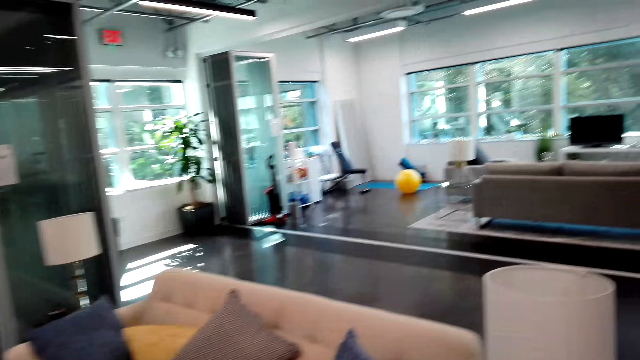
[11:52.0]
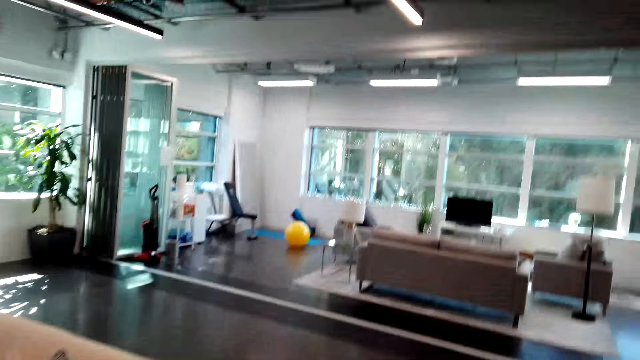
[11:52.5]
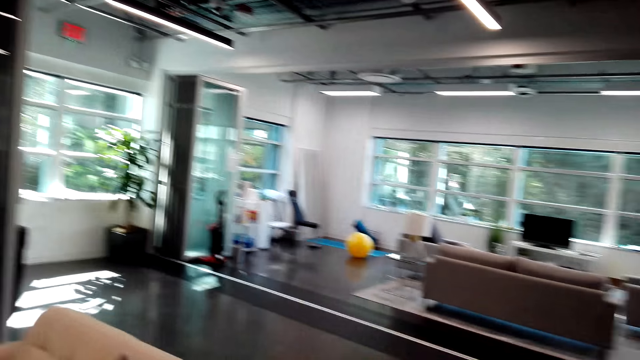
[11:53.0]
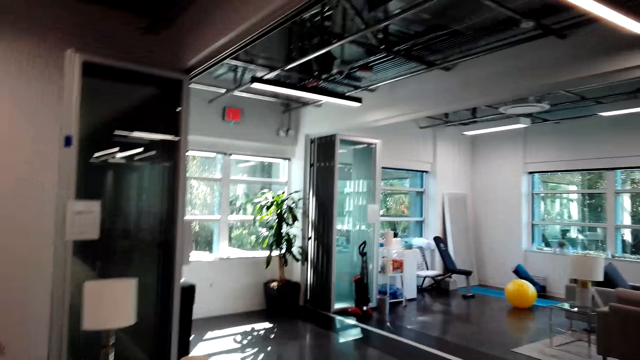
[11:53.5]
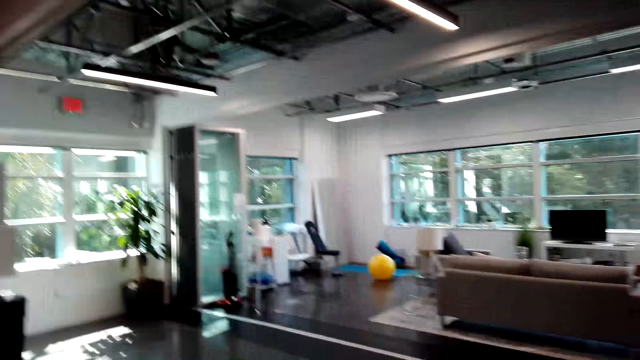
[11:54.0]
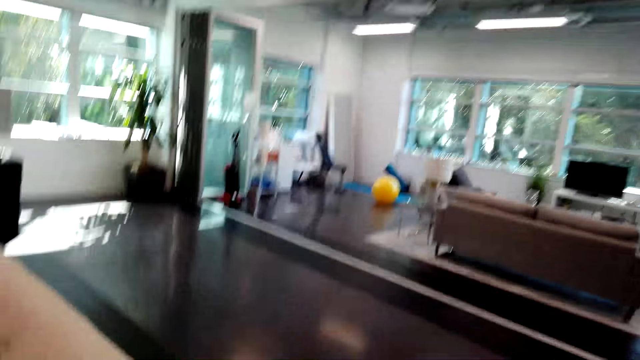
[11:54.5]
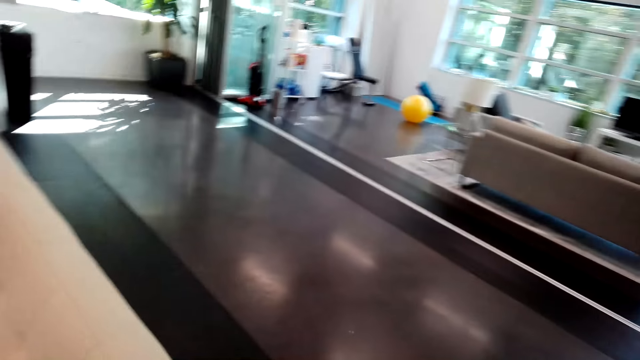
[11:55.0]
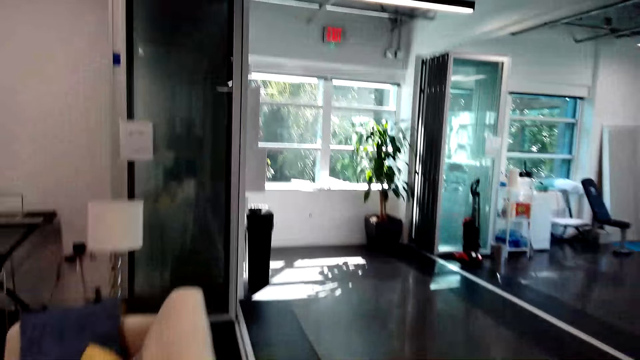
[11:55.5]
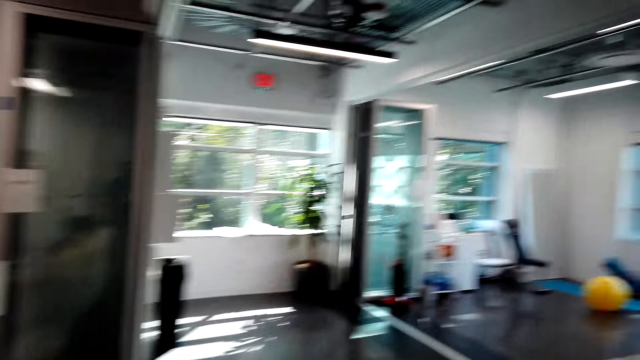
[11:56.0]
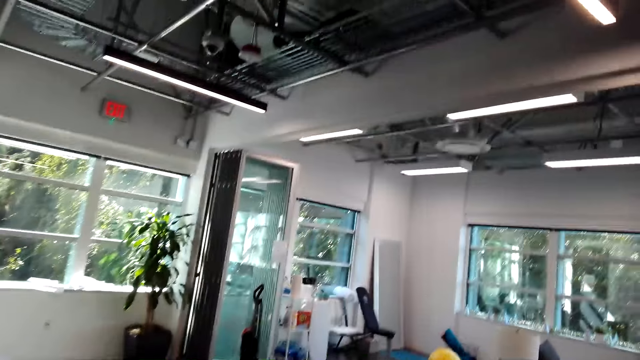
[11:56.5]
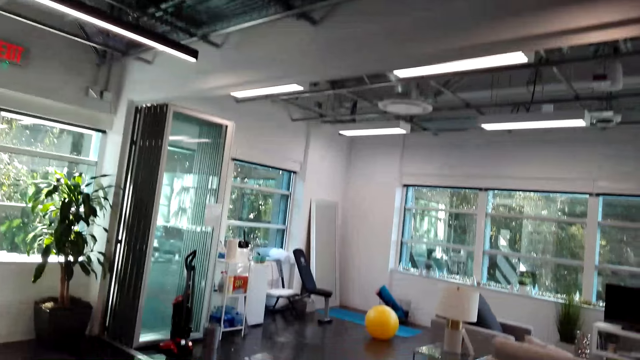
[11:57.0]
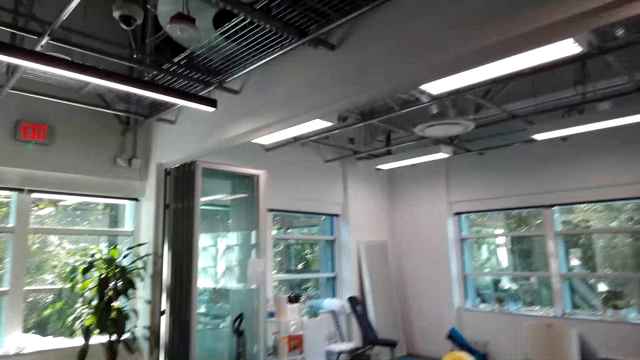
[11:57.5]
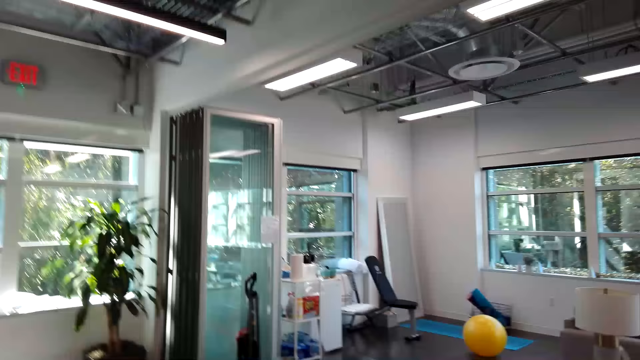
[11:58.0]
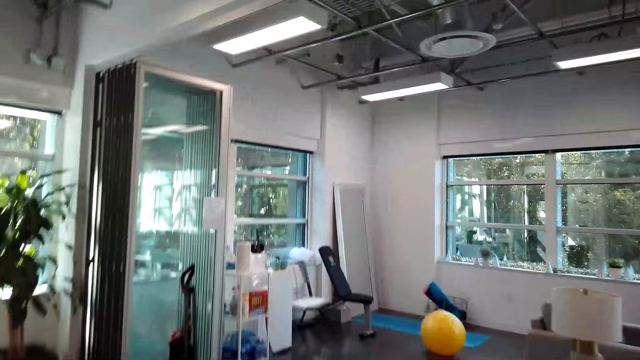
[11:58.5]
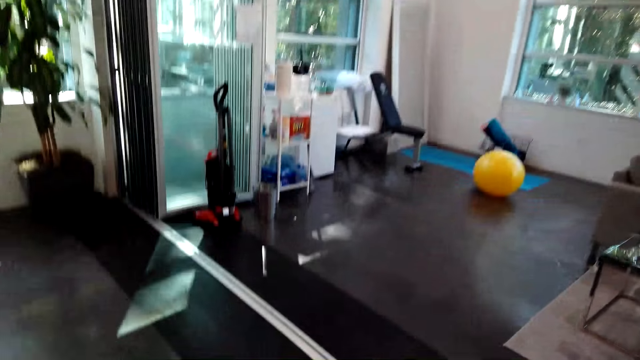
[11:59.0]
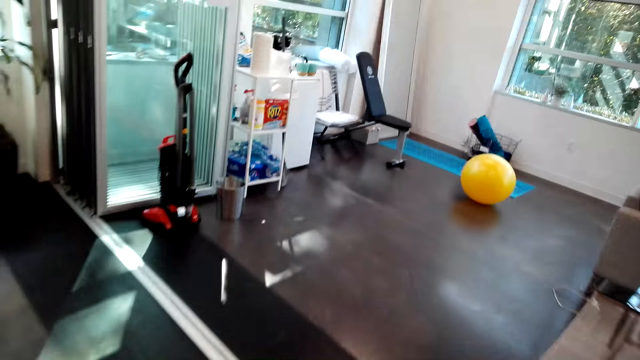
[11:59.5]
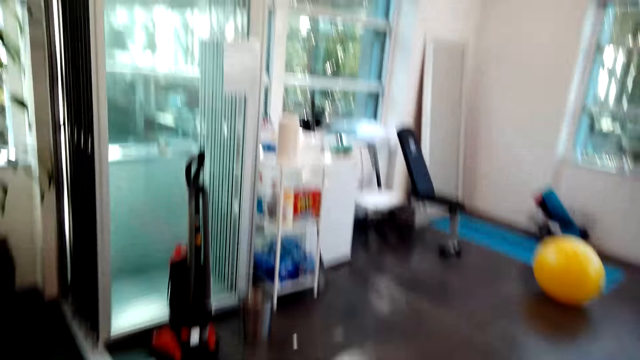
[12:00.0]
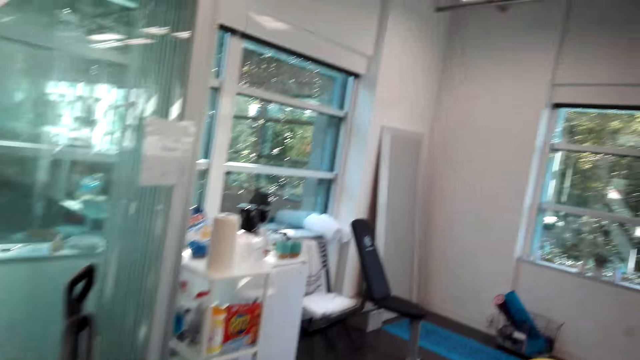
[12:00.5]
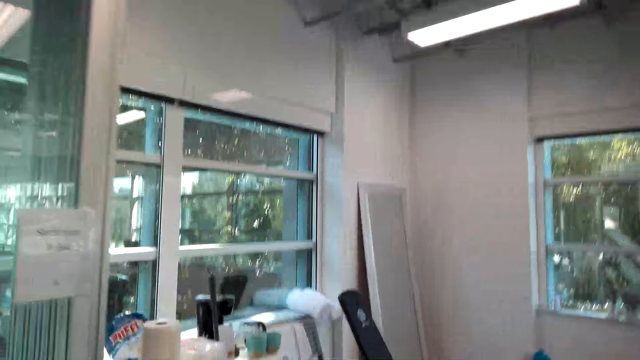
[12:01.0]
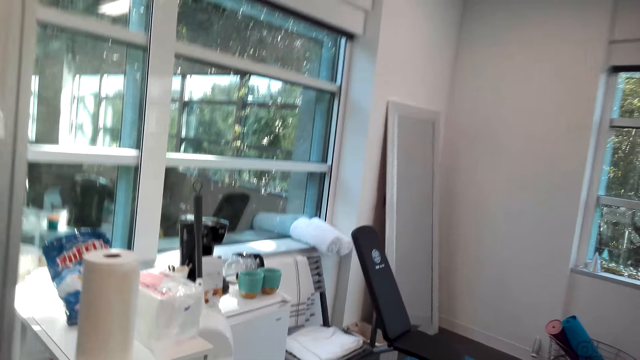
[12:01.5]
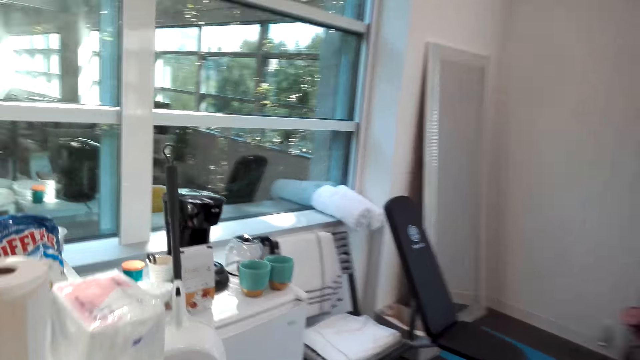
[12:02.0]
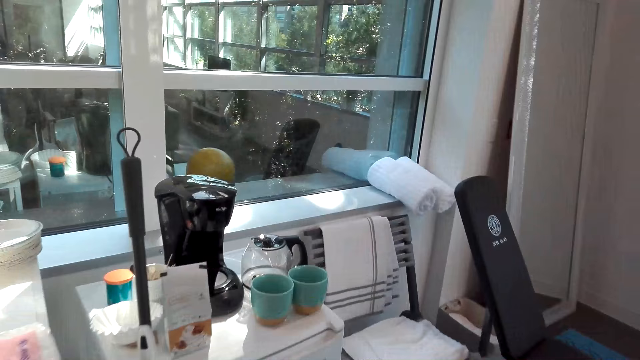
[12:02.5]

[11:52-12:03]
The camera wearer walks around the room.

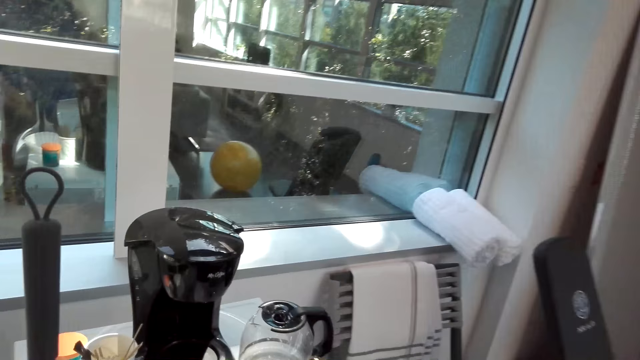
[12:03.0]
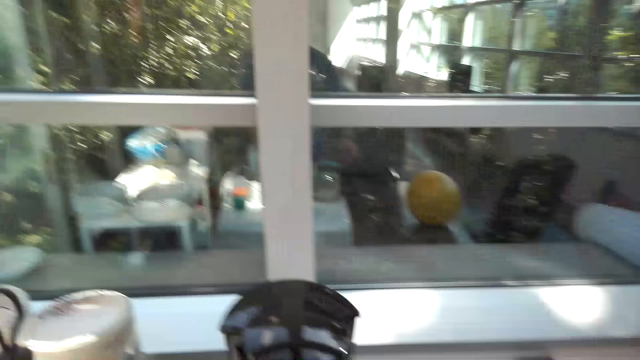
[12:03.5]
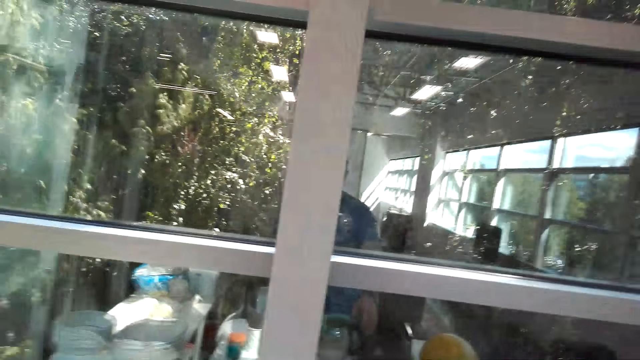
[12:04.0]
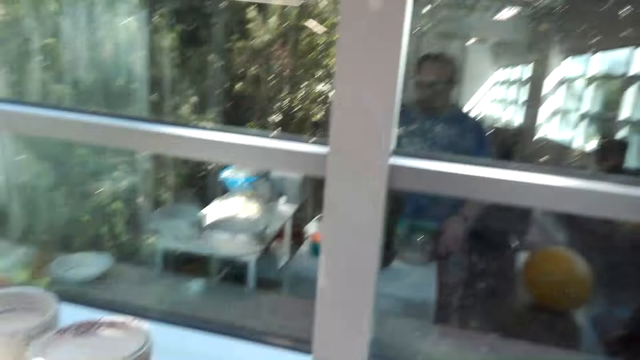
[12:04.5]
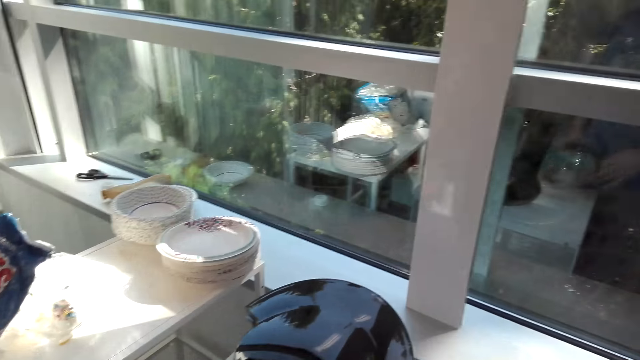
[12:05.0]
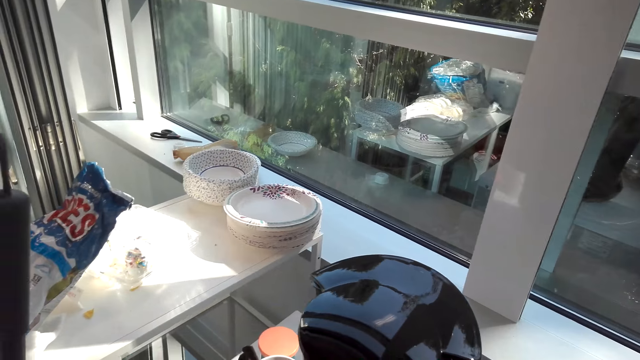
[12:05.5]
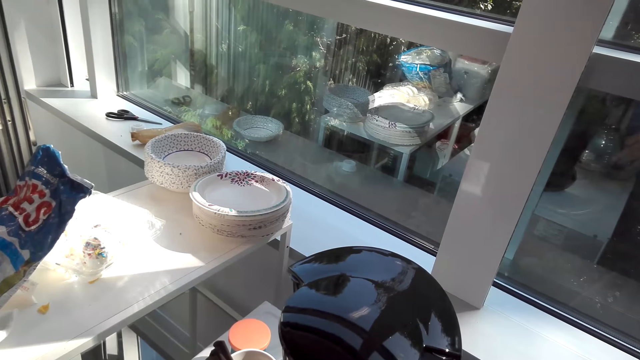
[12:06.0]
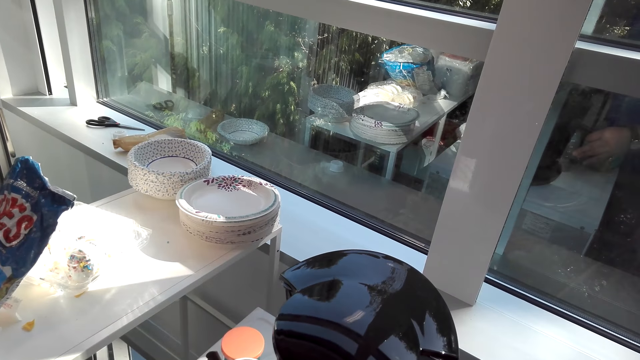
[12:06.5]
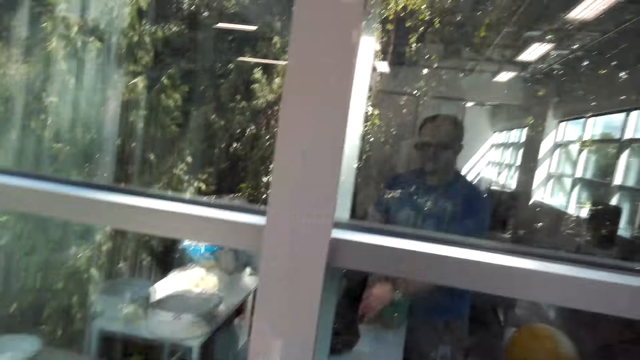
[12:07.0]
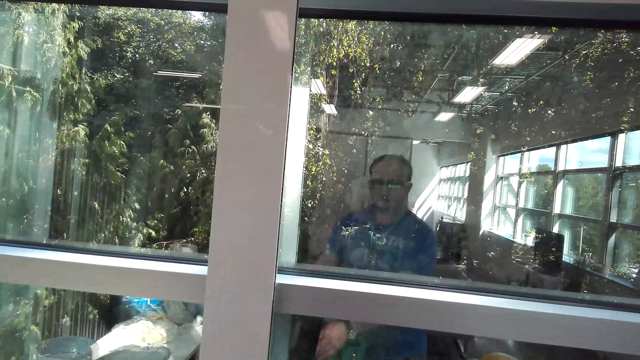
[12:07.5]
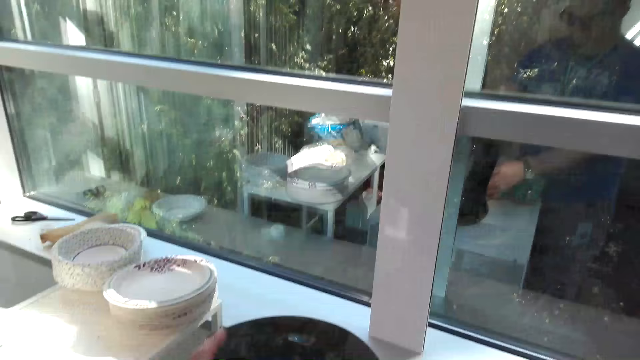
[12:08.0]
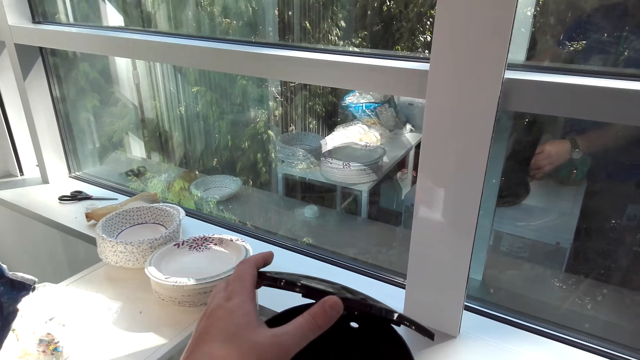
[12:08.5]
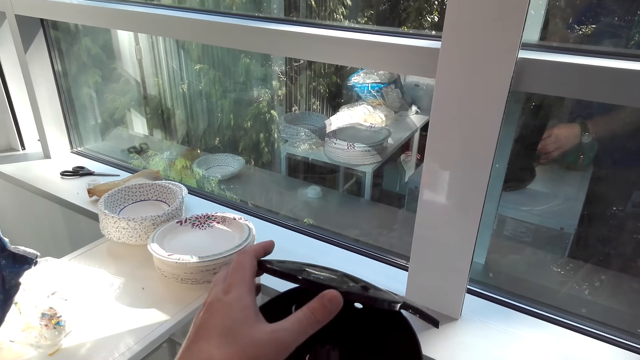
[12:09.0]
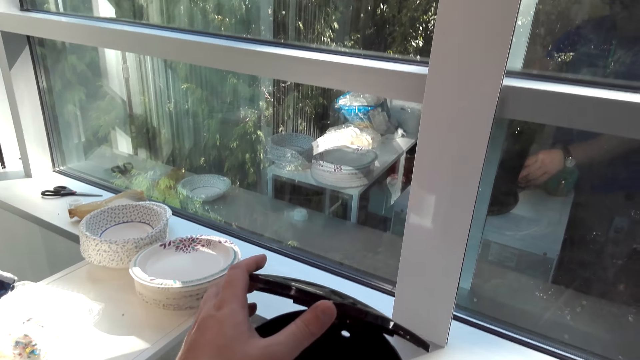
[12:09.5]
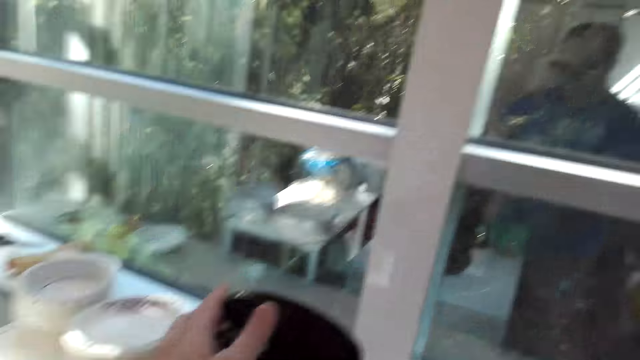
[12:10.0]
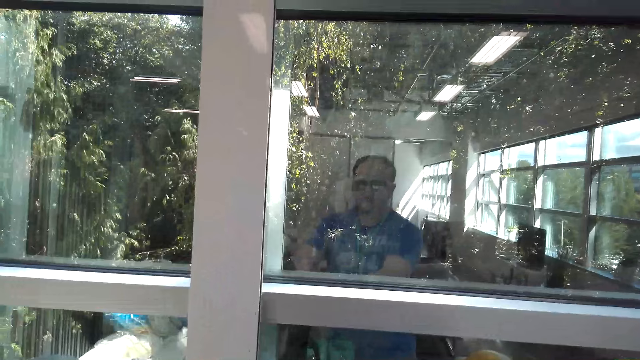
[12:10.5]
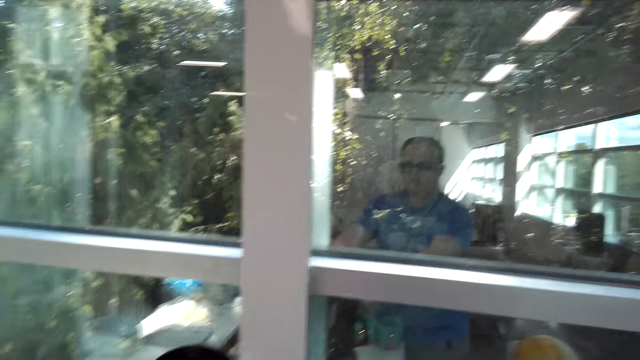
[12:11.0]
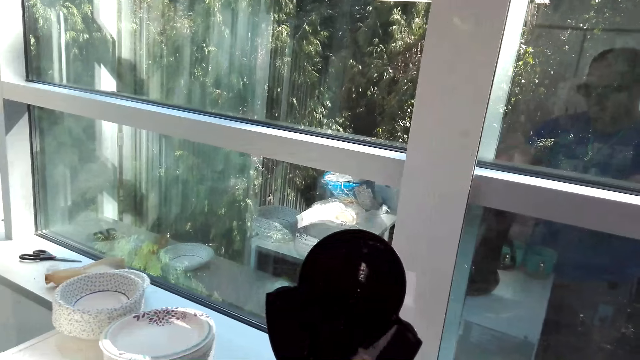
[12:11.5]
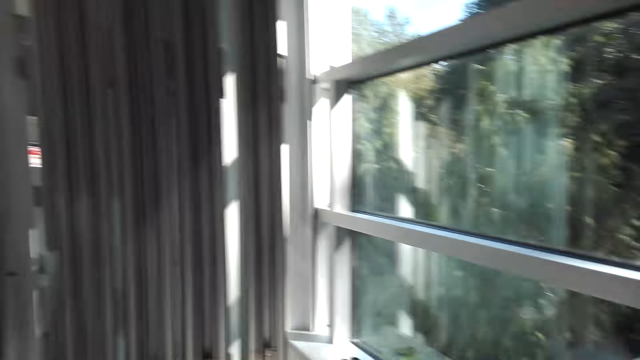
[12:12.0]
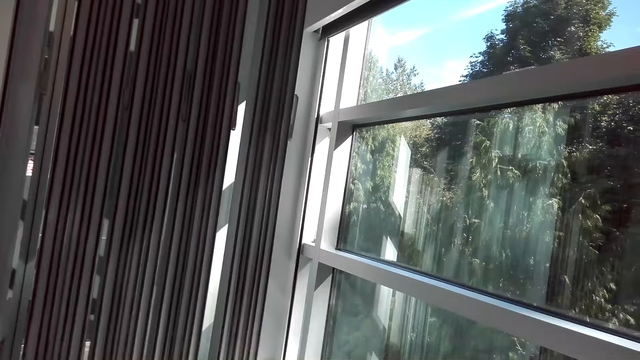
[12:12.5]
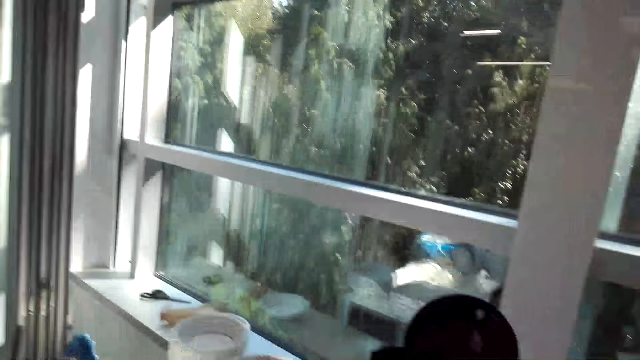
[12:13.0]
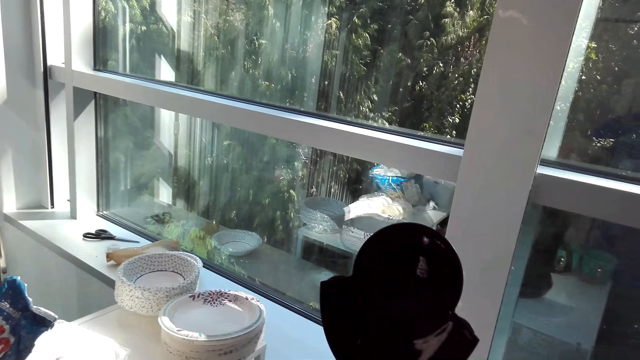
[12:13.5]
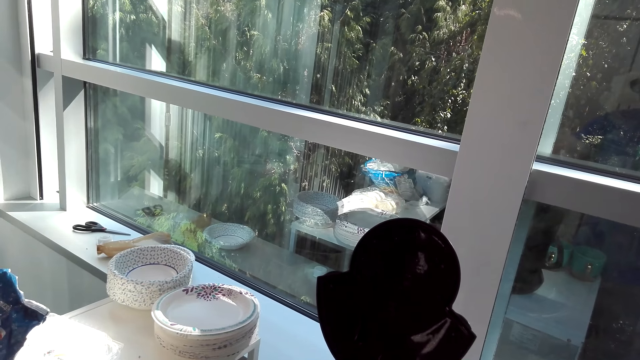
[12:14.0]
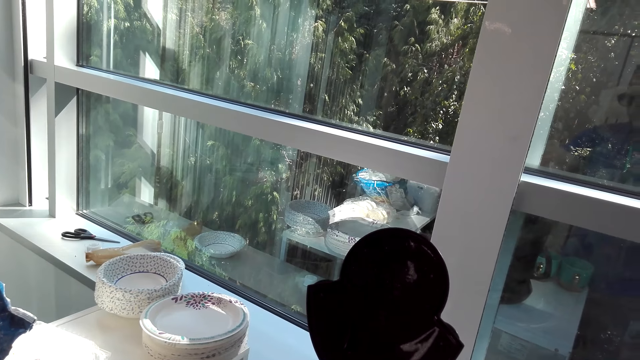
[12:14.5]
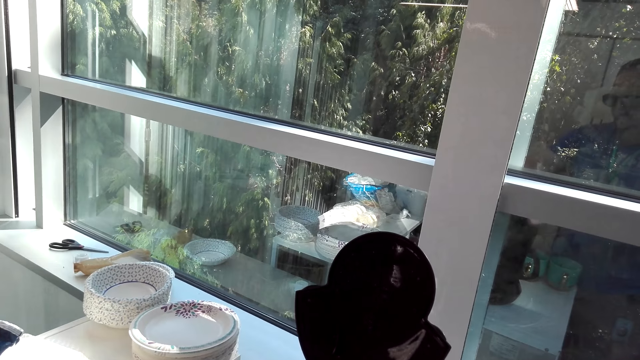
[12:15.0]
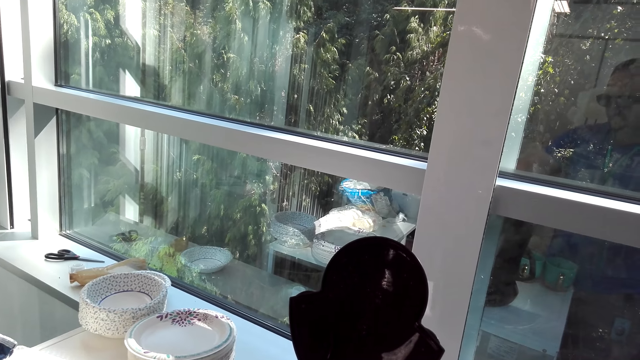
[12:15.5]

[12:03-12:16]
The camera wearer operates the coffee machine. They open the coffee maker.
